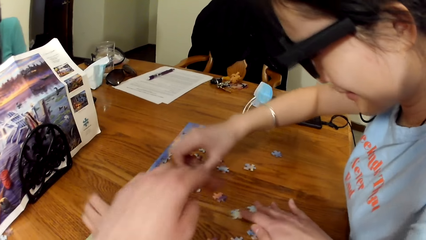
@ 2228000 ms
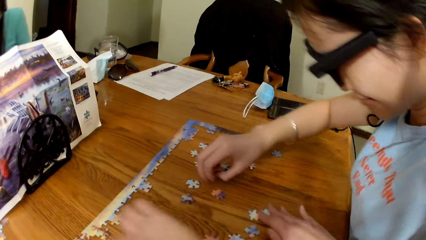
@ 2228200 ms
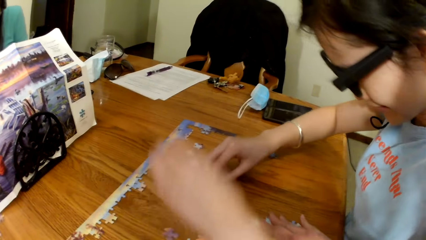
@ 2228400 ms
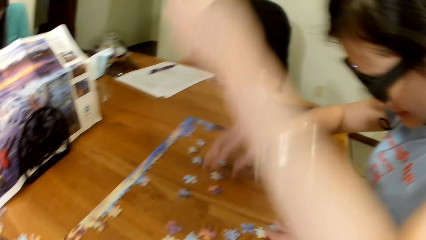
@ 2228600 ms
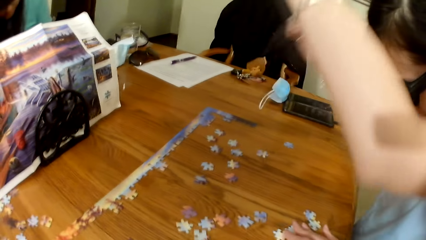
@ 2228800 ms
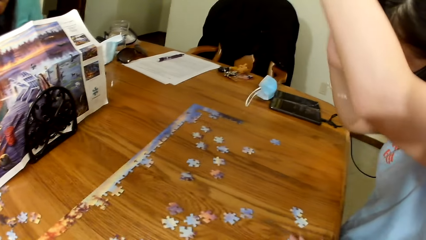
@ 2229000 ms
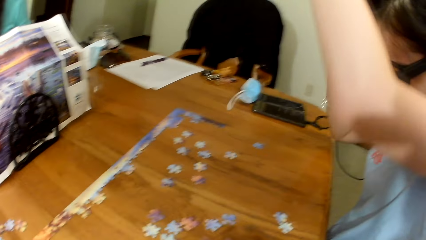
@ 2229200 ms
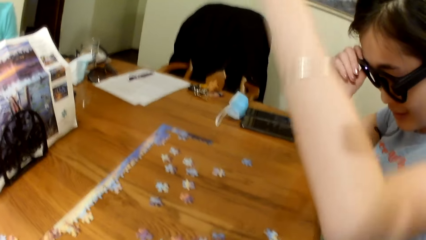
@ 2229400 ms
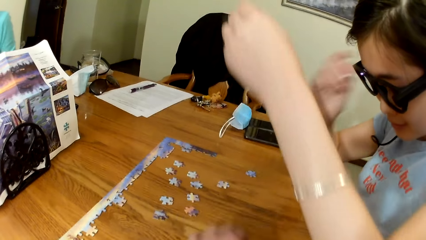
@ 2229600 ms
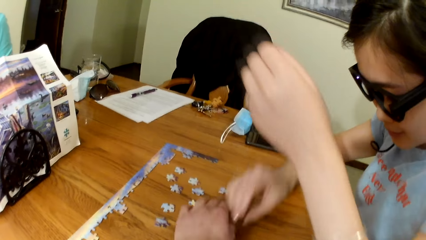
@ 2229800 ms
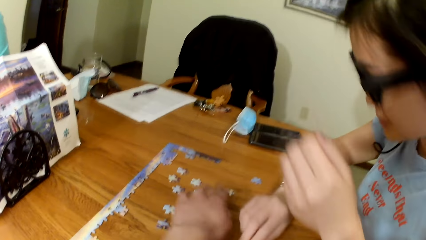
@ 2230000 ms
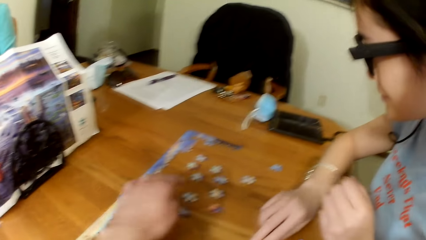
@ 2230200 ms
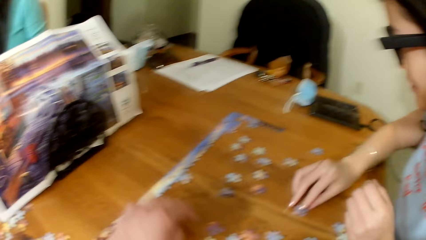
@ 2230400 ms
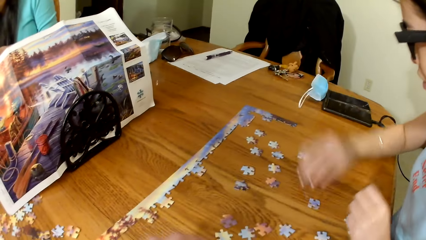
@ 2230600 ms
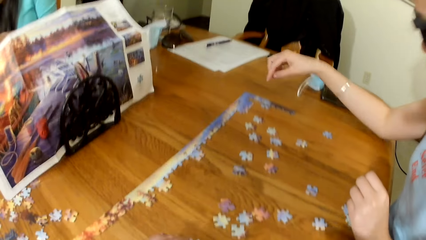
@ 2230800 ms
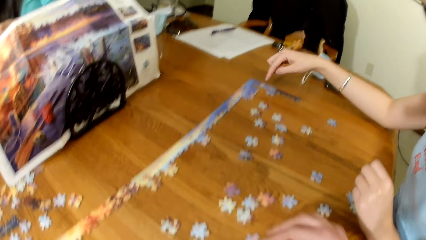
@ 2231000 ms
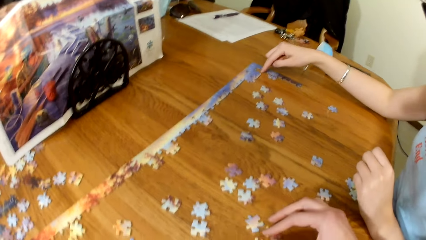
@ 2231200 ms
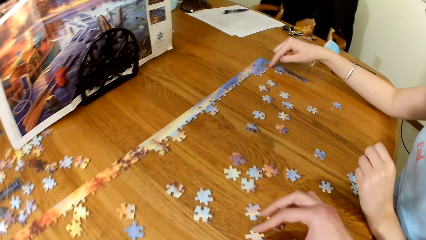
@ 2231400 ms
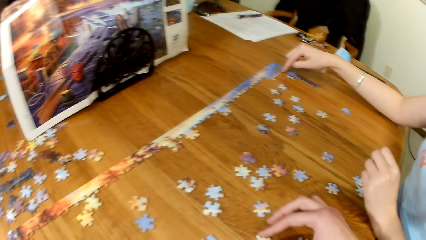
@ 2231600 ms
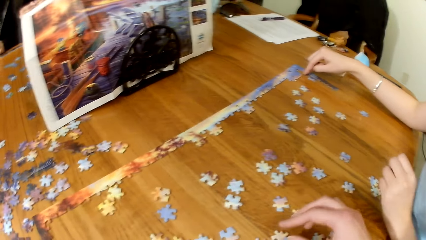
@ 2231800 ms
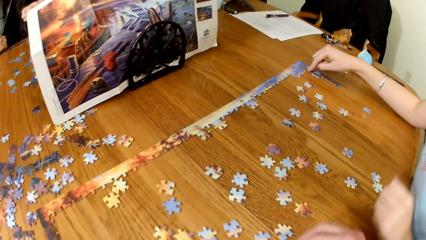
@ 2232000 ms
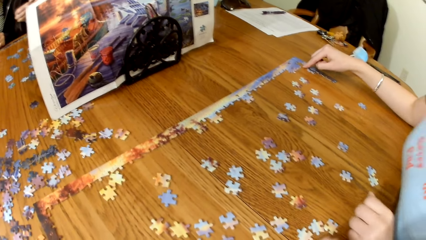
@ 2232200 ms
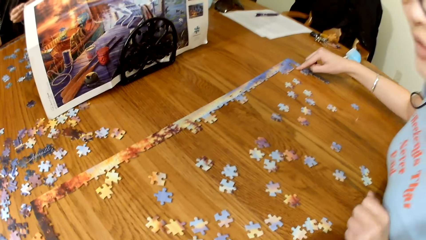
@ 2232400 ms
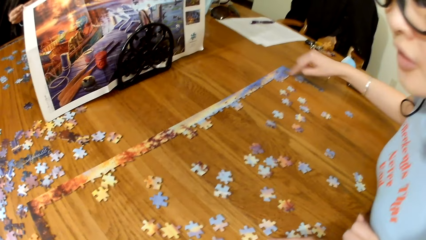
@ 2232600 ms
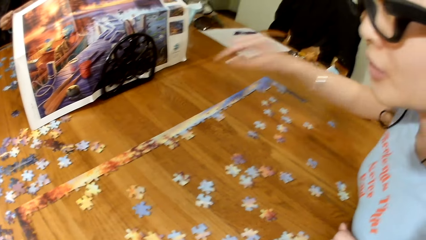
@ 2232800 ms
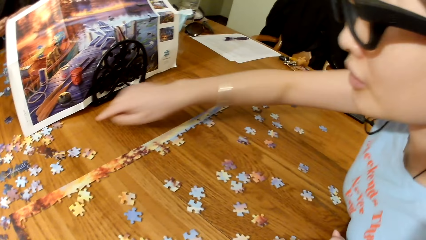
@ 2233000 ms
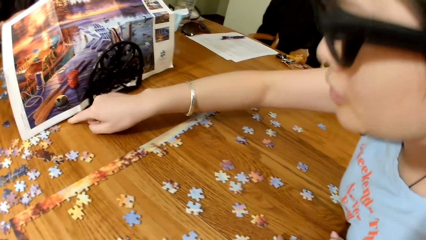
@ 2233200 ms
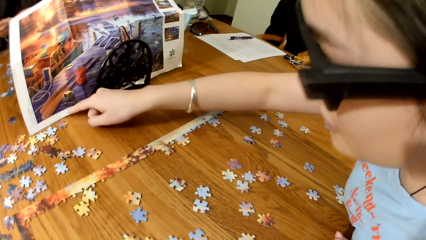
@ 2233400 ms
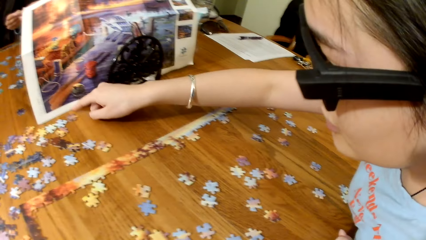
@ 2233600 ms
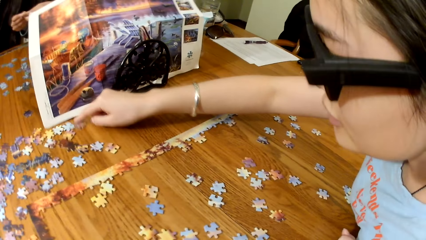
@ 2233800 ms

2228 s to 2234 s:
The camera wearer looks for puzzle pieces. A woman looks for puzzle pieces.

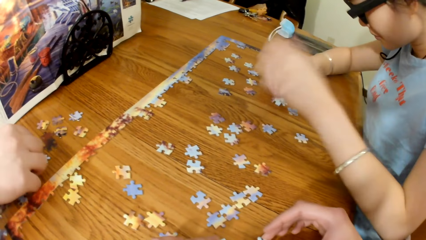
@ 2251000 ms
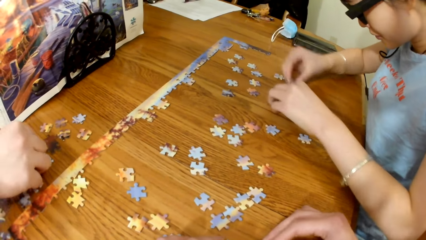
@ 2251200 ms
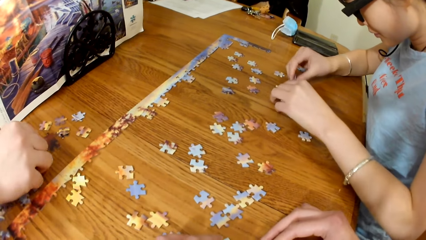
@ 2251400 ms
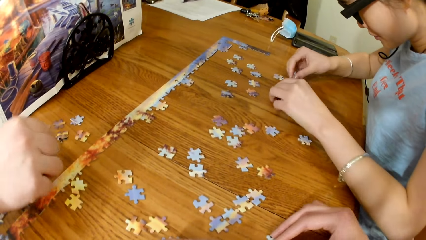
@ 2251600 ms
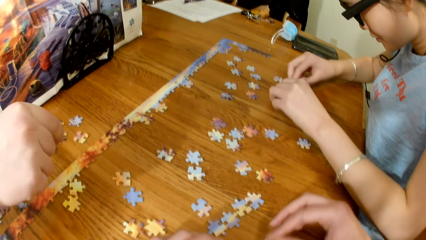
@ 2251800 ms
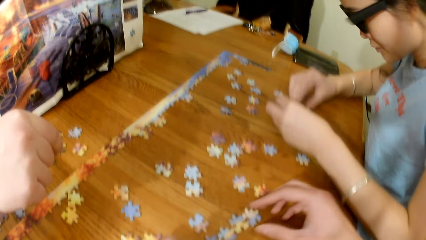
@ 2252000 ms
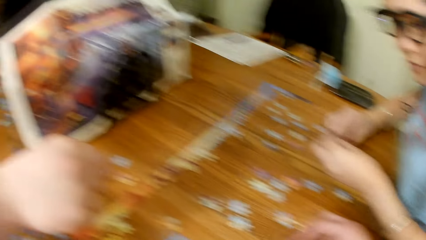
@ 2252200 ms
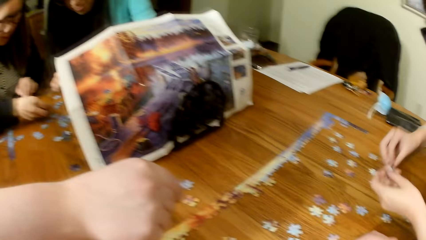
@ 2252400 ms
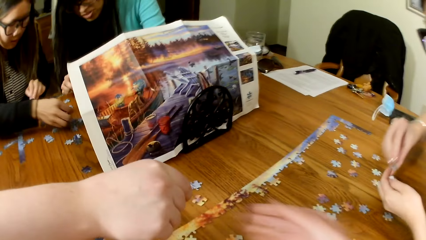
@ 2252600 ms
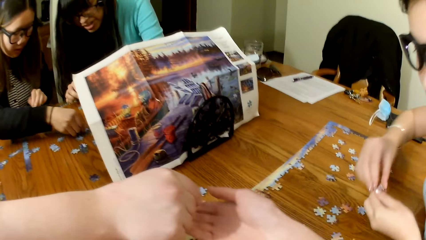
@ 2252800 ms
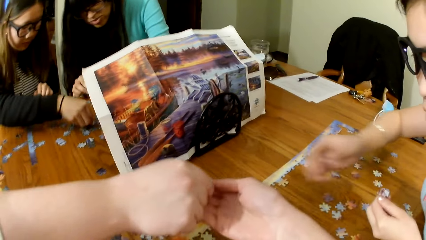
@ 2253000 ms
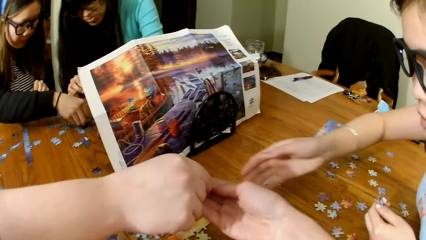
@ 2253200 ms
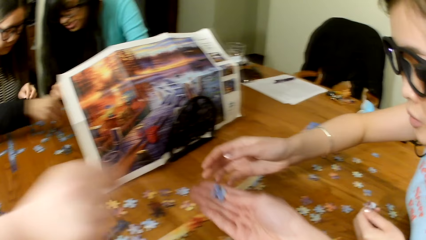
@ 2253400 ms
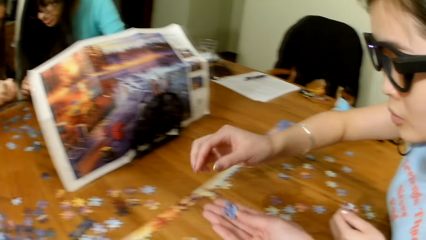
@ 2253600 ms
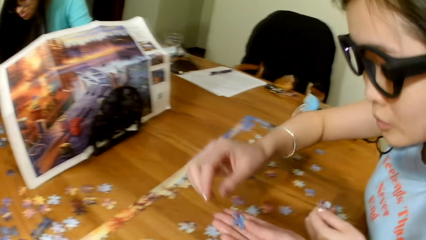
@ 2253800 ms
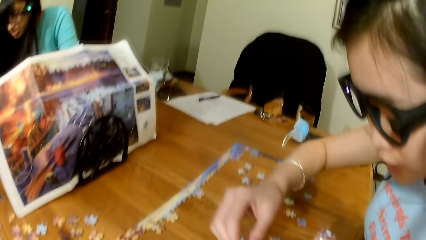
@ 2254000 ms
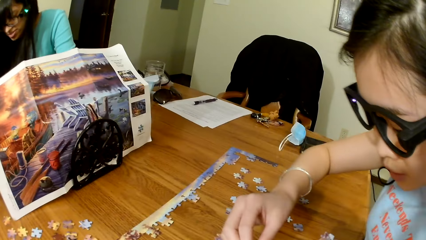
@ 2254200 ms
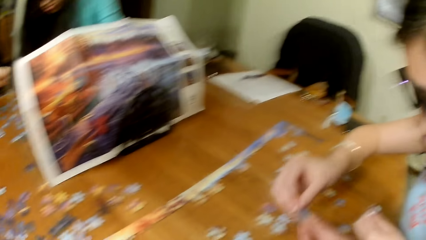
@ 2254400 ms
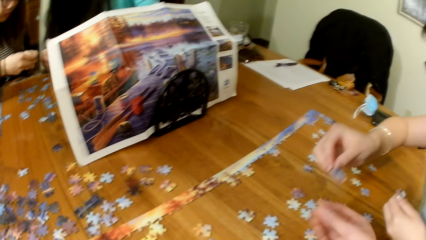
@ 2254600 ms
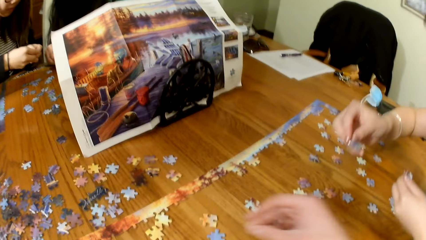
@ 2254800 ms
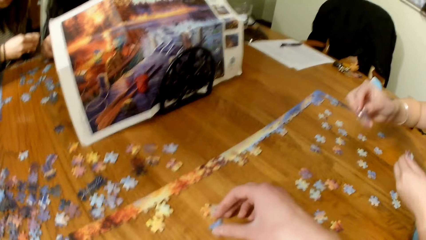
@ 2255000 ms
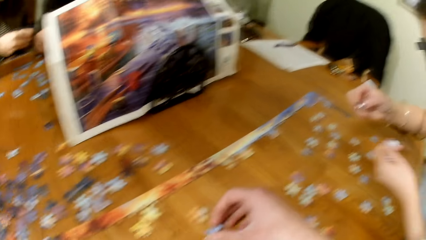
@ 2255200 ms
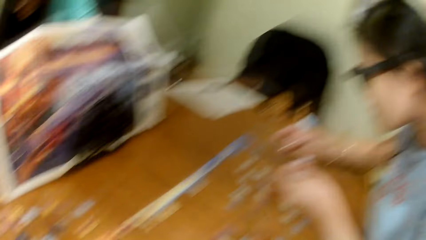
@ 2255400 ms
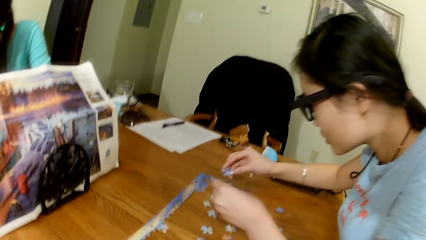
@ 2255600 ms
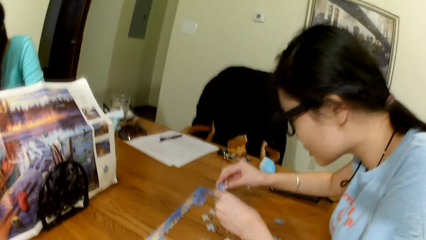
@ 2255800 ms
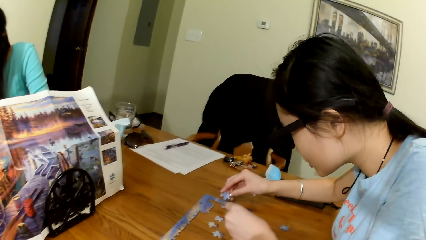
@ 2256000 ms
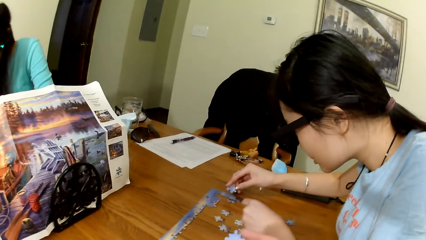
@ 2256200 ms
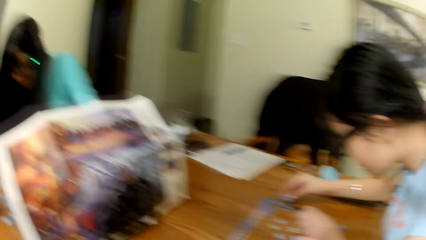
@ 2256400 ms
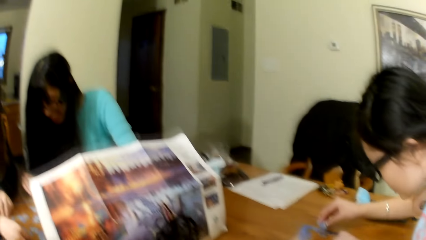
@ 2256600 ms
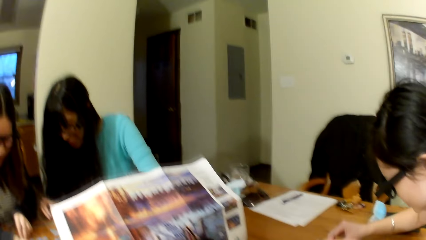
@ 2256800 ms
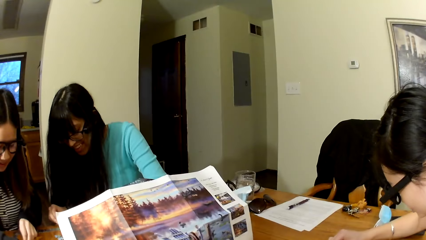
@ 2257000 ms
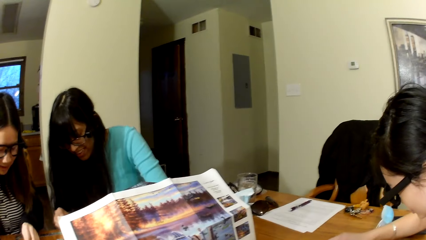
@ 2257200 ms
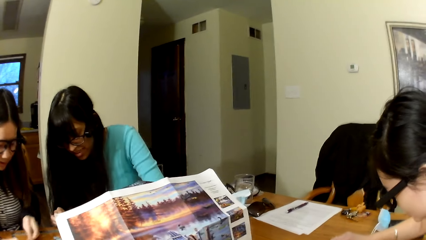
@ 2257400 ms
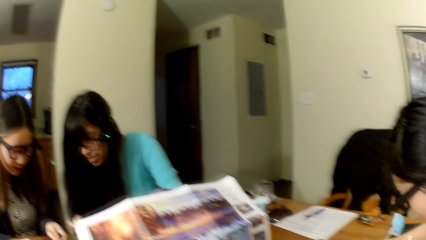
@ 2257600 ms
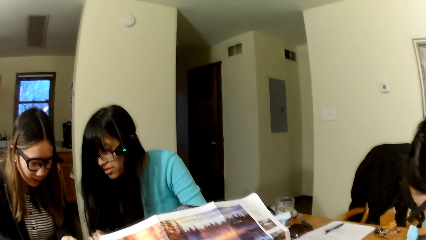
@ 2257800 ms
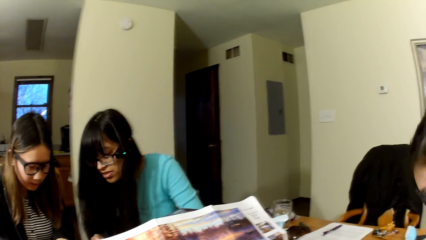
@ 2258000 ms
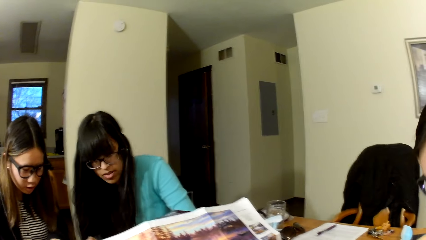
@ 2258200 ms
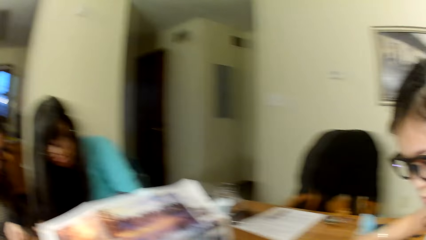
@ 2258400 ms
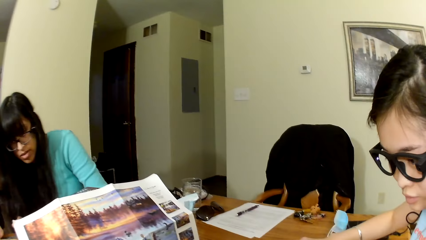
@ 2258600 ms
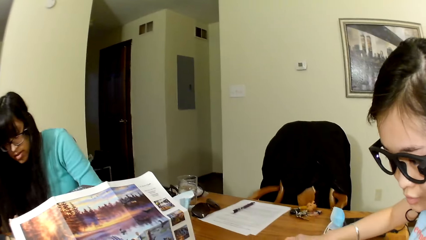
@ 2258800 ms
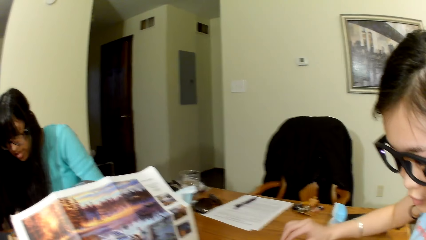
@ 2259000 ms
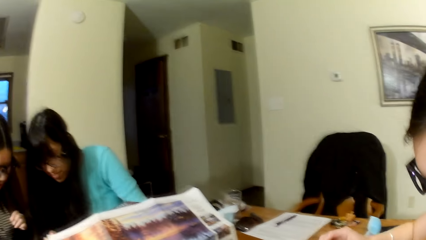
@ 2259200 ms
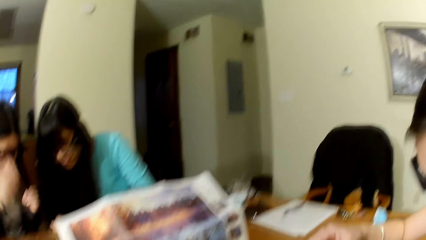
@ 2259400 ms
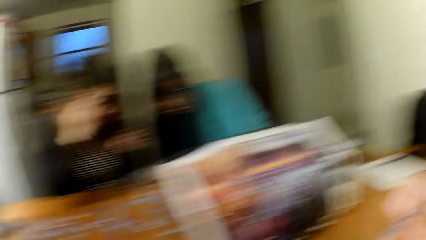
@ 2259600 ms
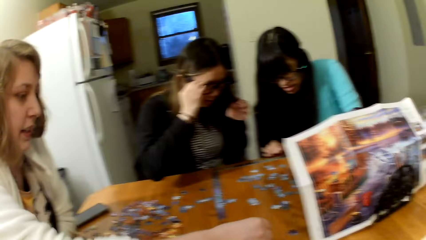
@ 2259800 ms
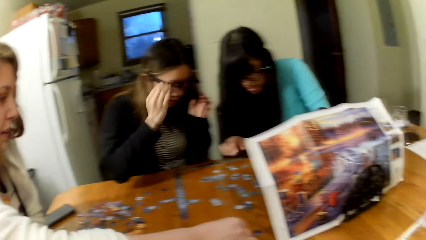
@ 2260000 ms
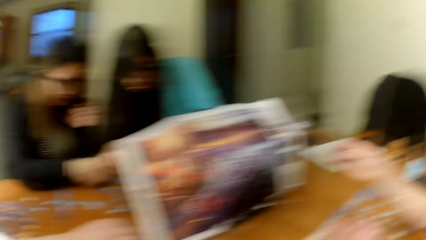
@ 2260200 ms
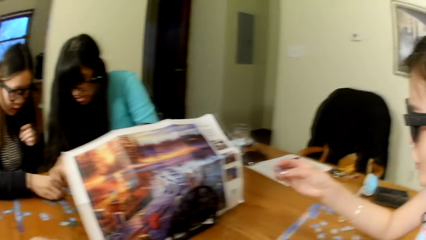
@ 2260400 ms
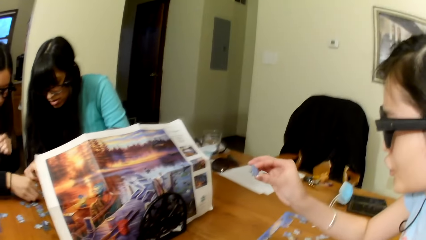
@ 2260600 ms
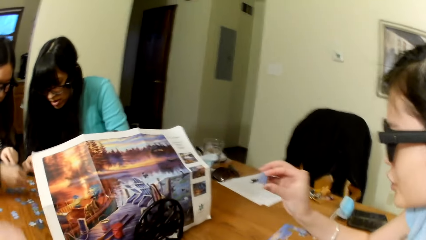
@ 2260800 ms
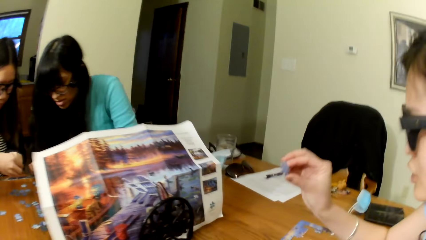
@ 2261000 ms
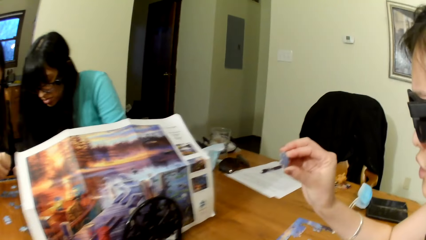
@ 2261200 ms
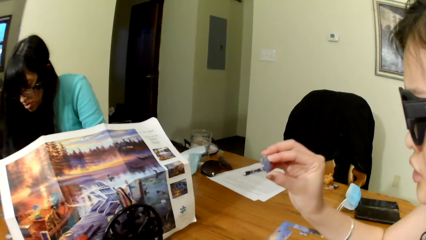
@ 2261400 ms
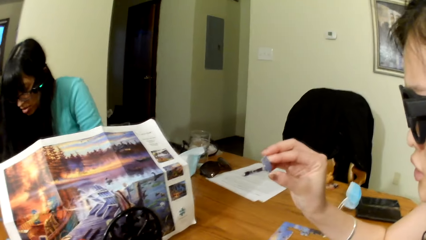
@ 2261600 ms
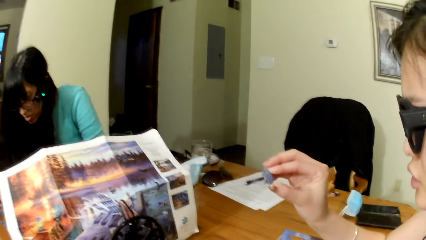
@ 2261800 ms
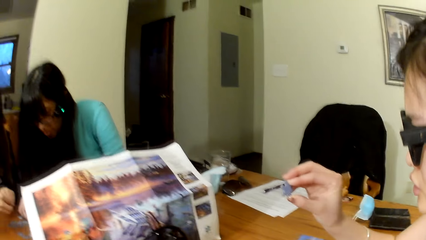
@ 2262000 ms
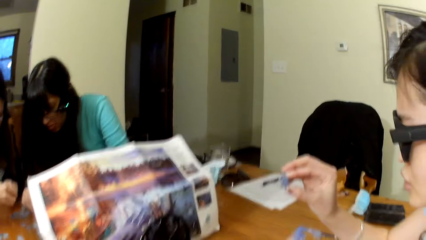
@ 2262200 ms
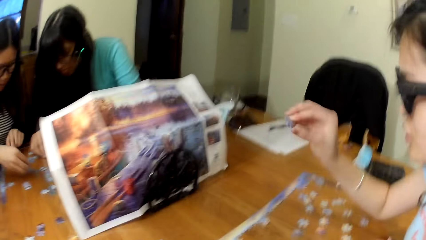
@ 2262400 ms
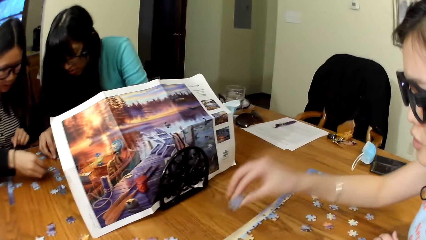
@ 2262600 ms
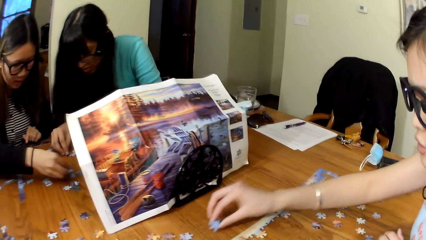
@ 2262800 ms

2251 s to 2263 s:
A lady picks a puzzle piece from the table. The camera wearer picks a puzzle piece. Another lady holds the puzzle piece and picks a puzzle piece from the table. A lady plays the jigsaw puzzle. The second lady holds the puzzle piece.
